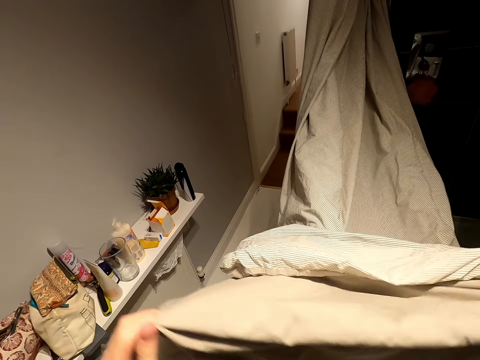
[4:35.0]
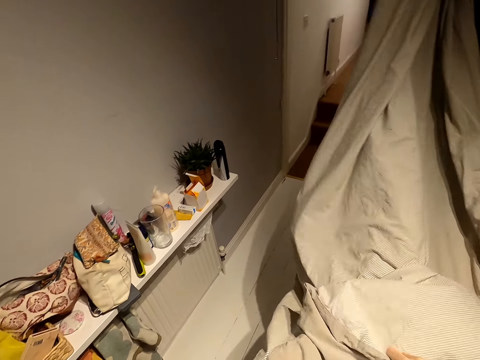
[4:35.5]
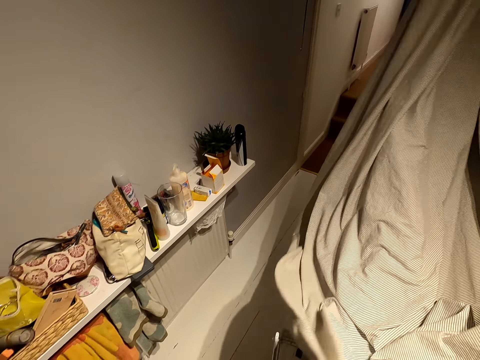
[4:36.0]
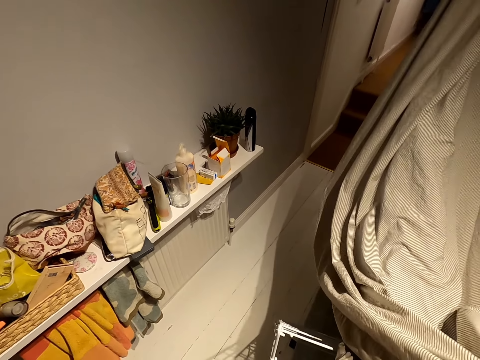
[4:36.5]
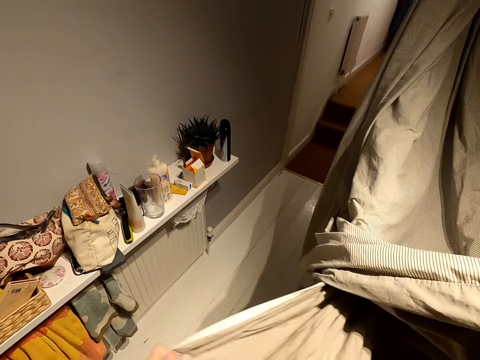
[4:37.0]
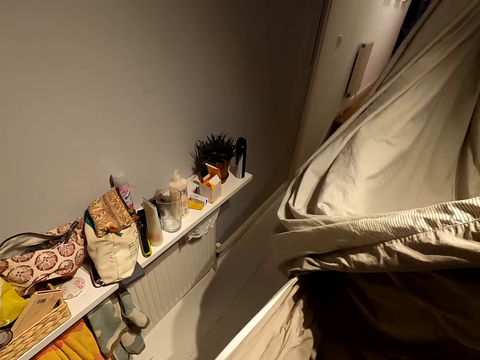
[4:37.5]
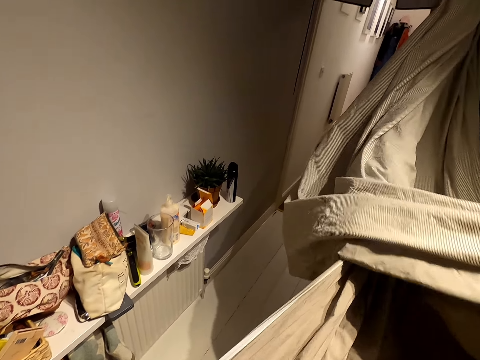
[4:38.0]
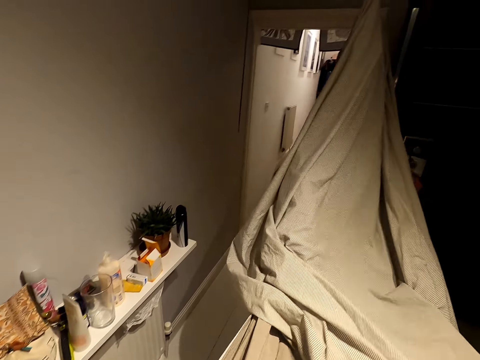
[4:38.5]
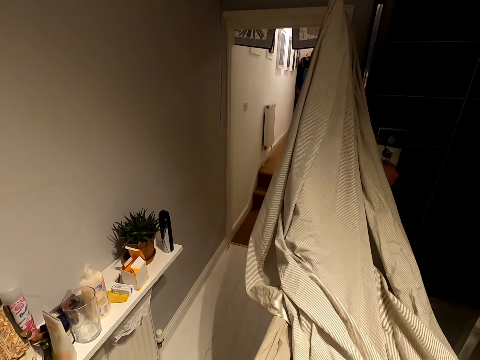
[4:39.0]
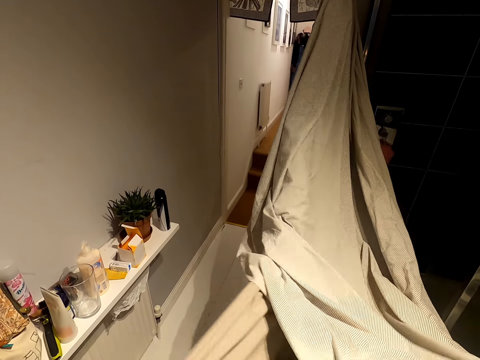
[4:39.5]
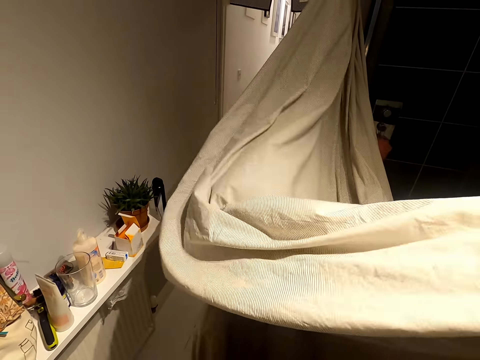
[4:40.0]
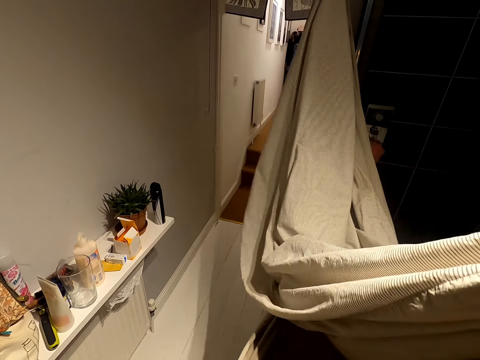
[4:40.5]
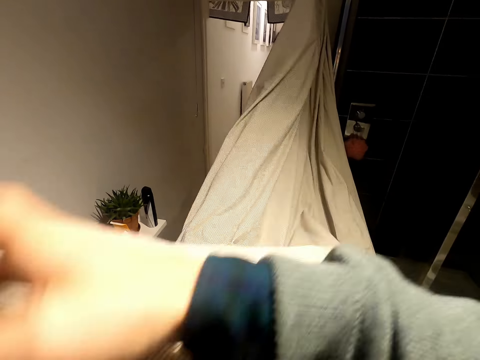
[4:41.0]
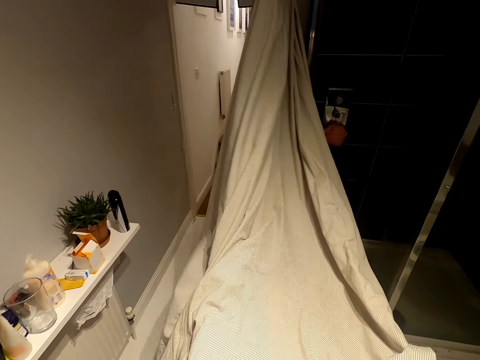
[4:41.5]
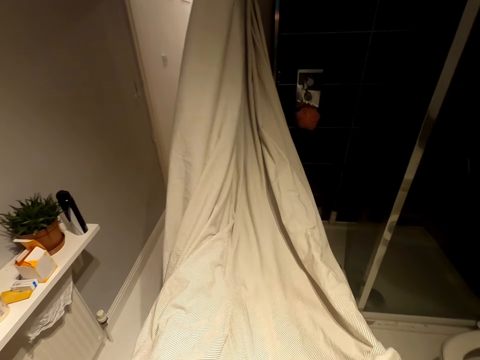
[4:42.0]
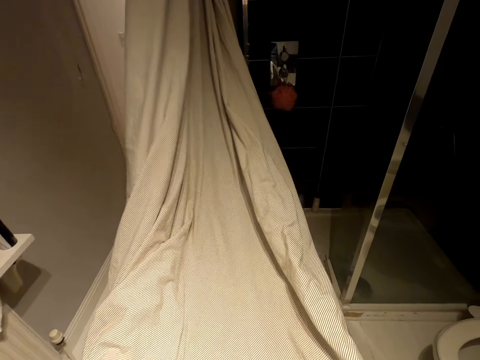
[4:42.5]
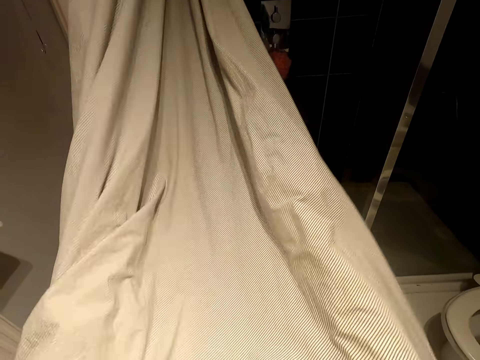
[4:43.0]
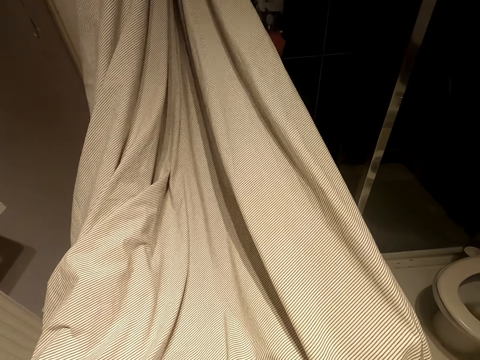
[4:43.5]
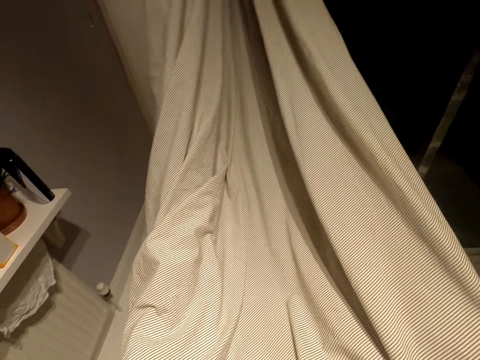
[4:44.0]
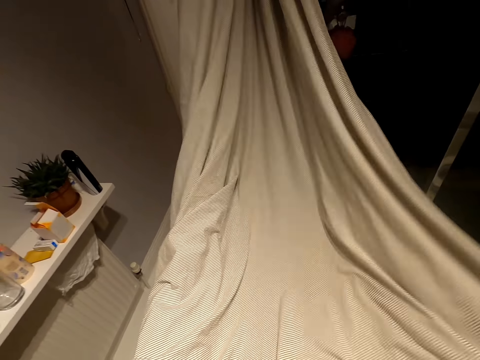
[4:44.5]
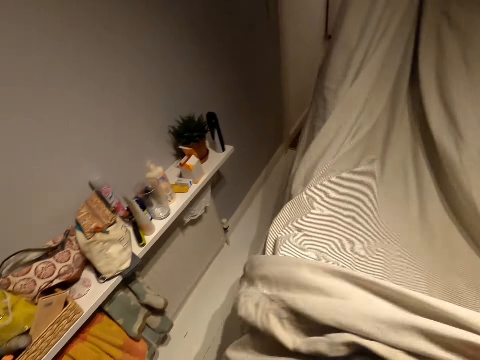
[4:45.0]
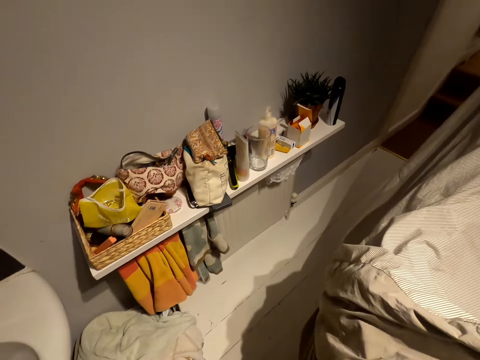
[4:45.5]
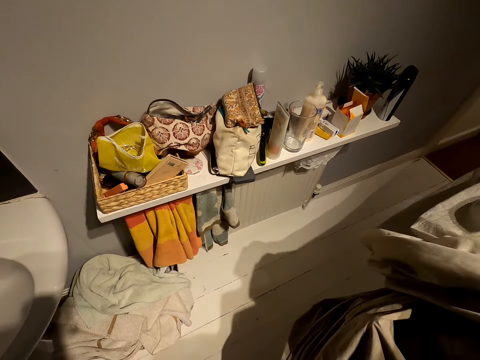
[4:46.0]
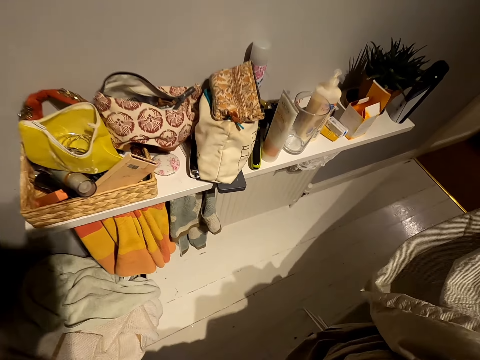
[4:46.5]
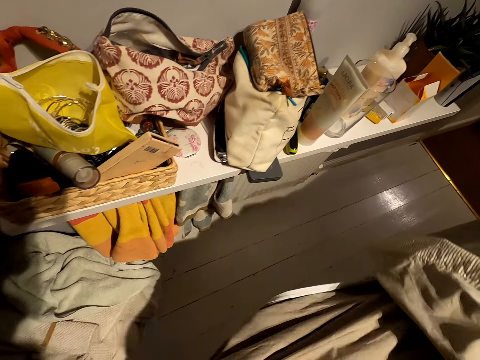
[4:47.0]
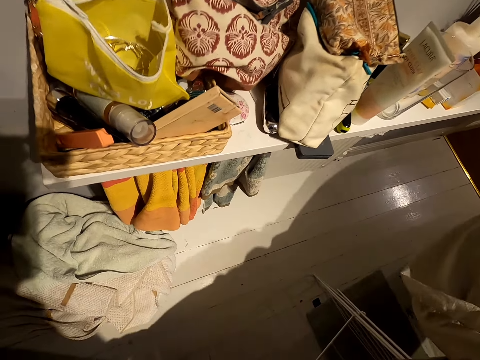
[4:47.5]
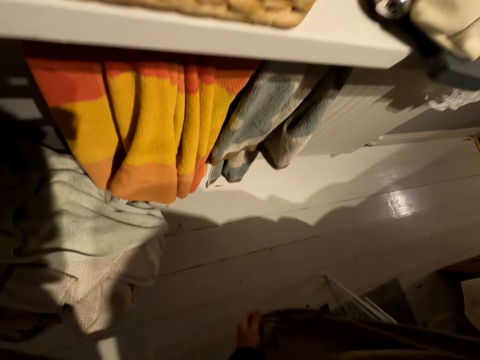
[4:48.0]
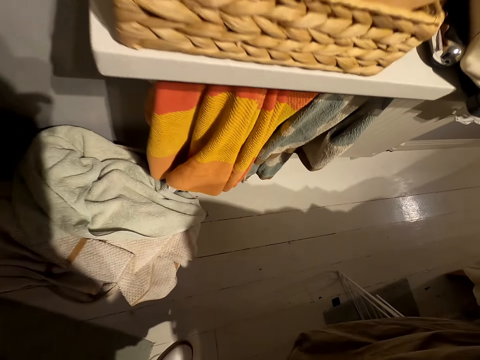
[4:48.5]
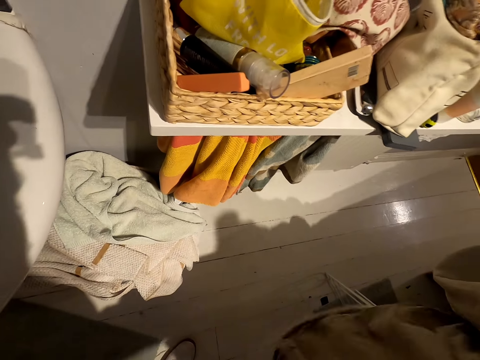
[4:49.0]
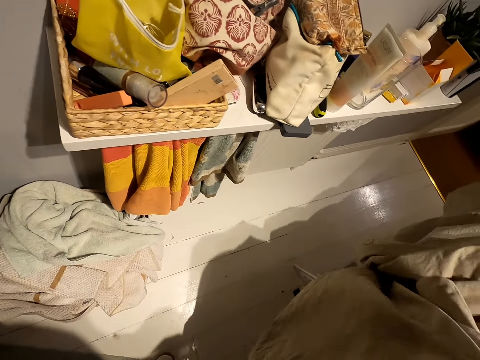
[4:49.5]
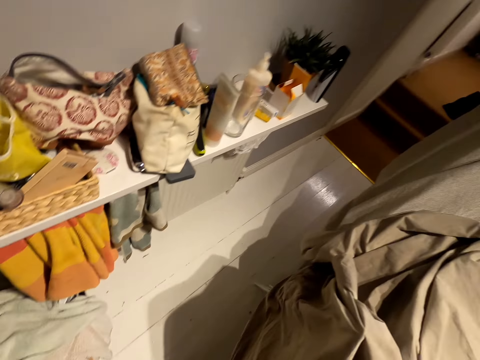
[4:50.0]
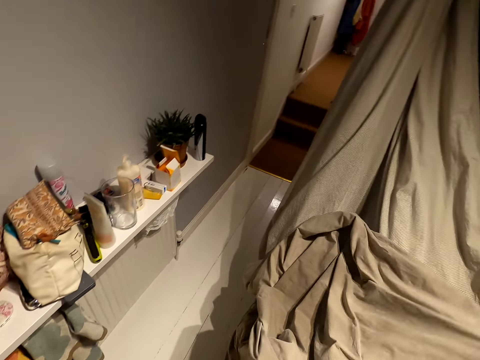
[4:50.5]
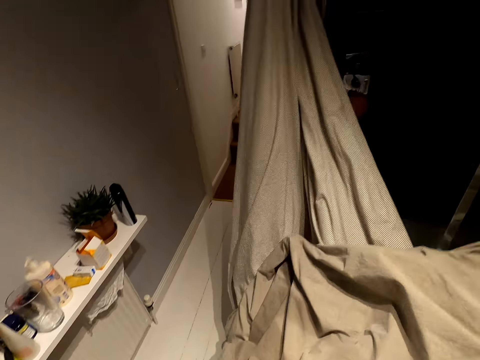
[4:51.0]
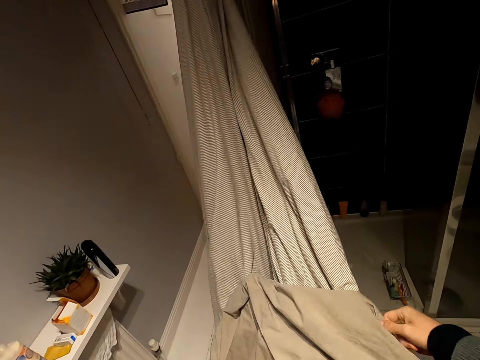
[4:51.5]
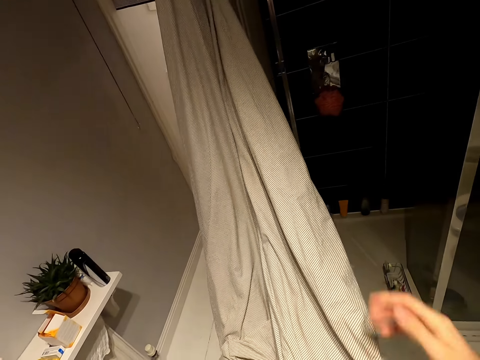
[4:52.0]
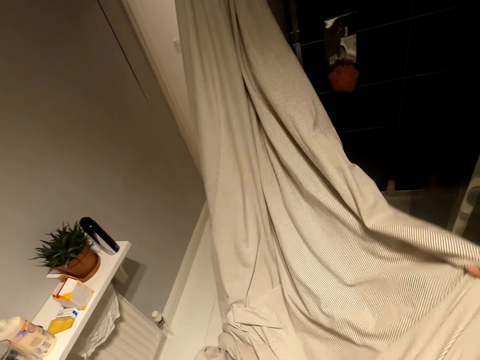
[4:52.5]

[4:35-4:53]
The camera wearer hangs the bedsheet on the portable hanging line. They bend forward. They stand straight.

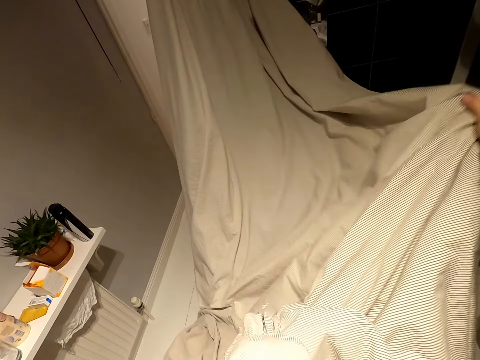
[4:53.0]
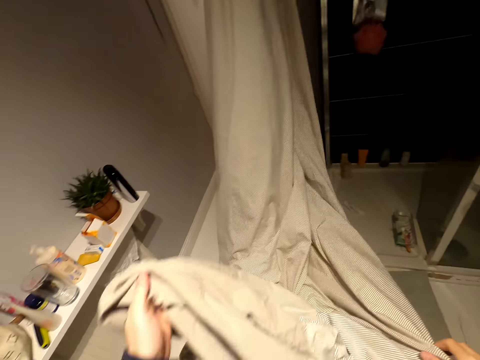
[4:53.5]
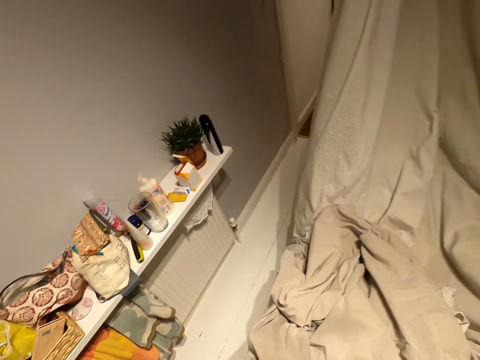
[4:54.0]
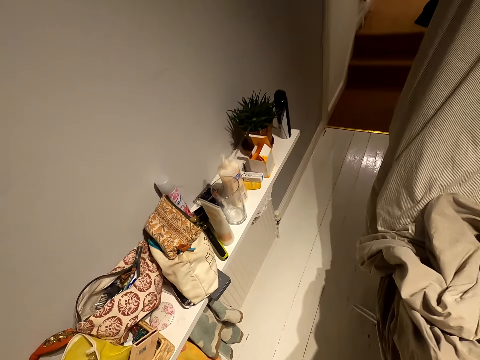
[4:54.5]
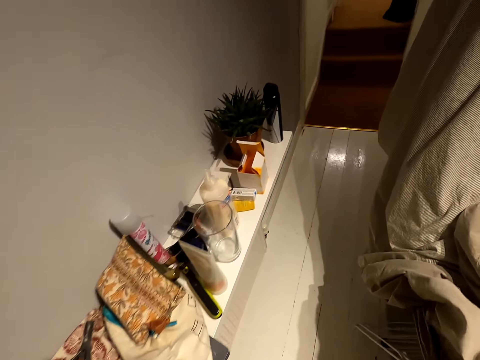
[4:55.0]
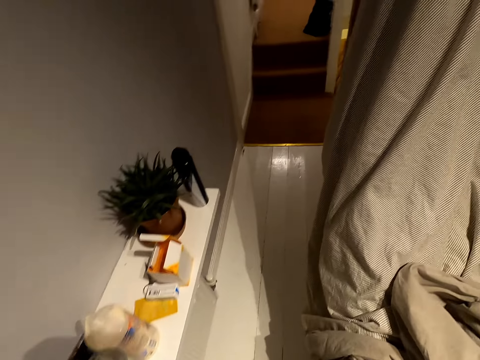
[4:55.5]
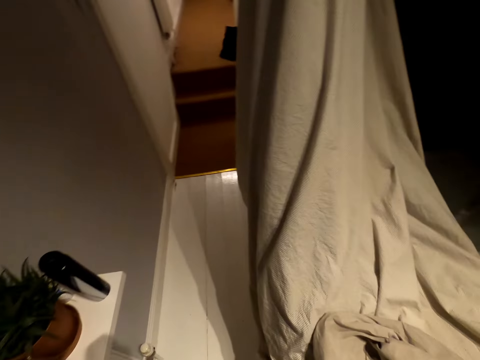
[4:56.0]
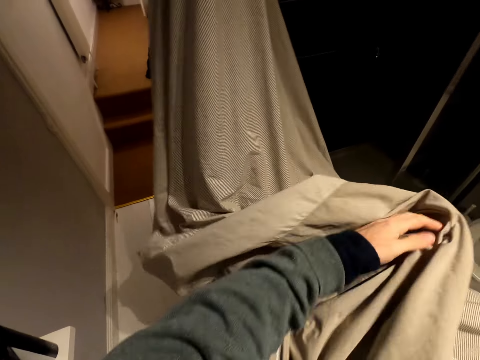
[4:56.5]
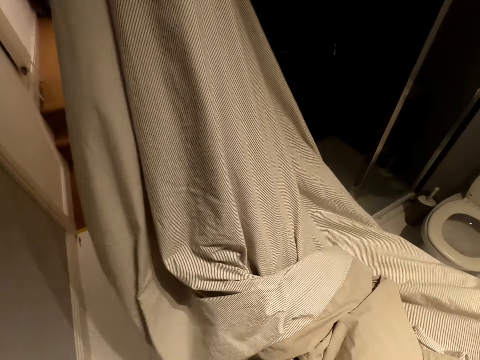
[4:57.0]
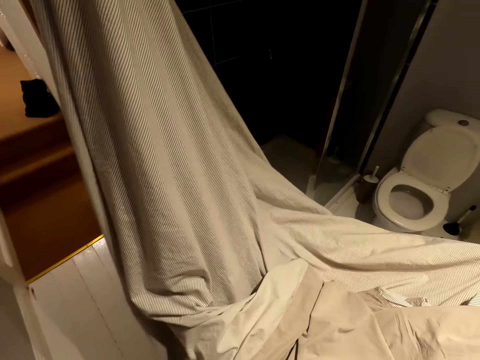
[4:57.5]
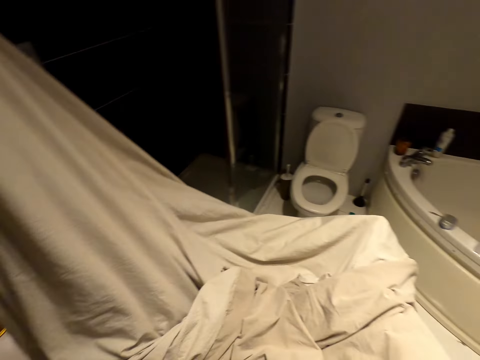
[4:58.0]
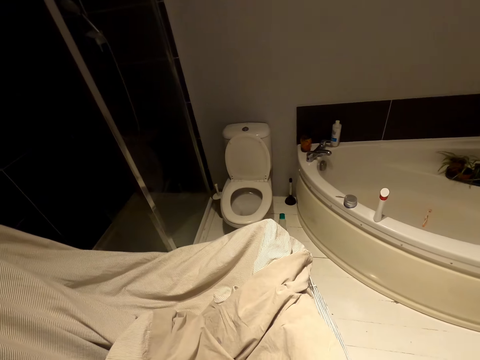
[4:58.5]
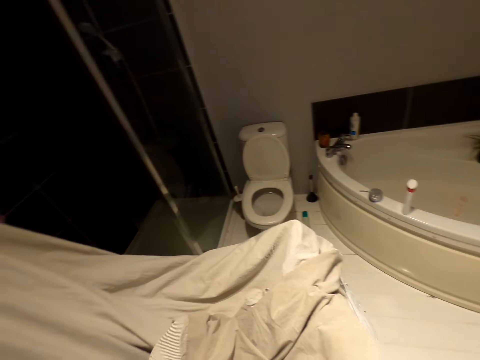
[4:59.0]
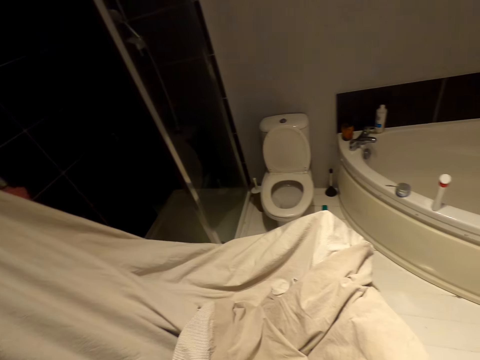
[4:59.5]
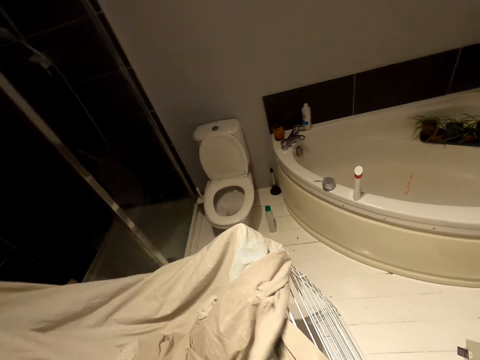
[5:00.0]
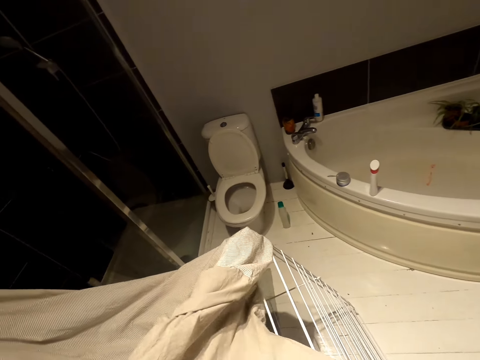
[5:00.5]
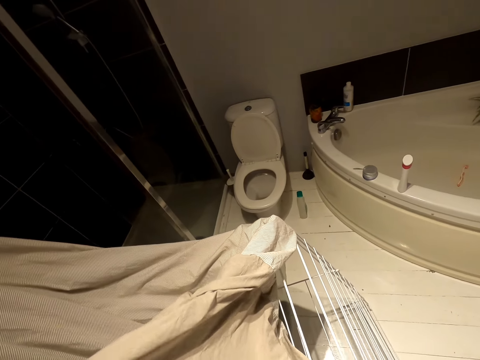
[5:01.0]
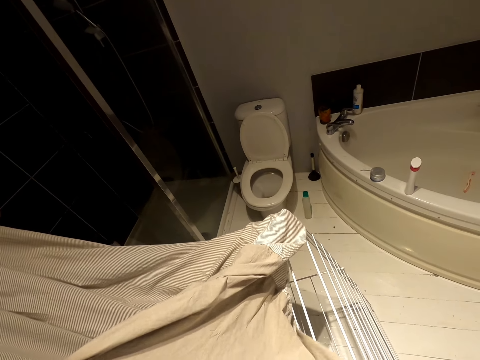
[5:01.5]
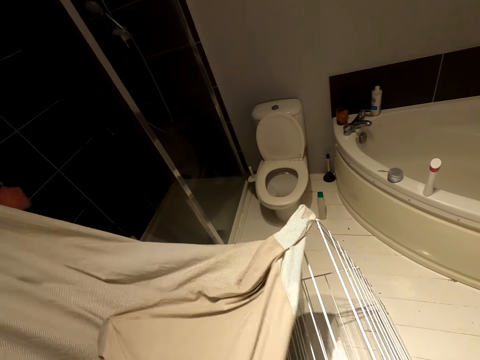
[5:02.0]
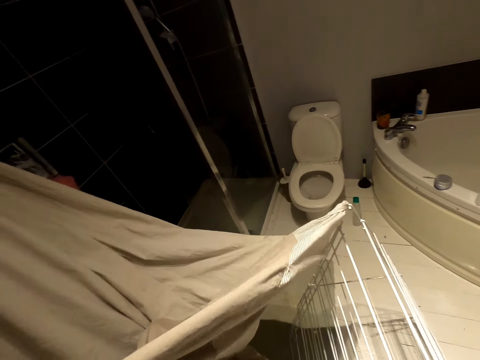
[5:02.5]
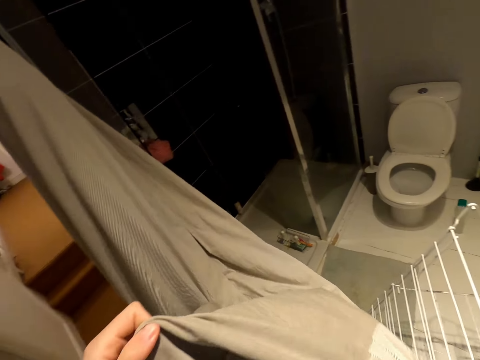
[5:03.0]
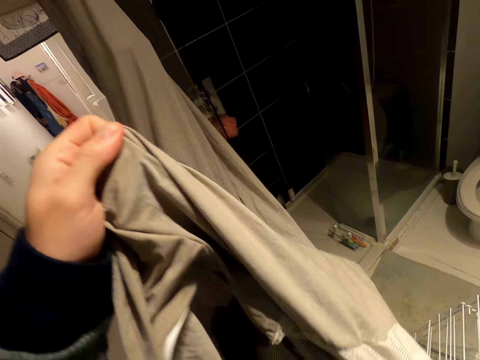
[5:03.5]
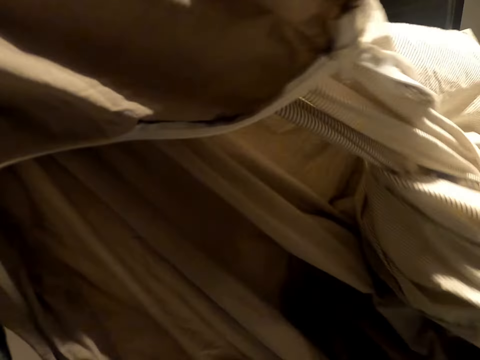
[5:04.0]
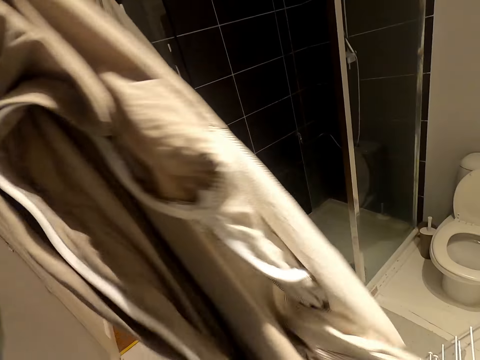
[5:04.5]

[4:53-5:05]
The camera wearer moves forward. They fold the bedsheet. They fold the bedsheet again. They turn right. They walk around the bedsheet. They speak. They pull the bedsheet off the hanging line. They lift the bedding. They align the bedsheet.
